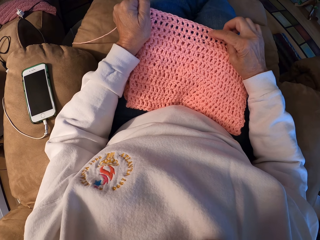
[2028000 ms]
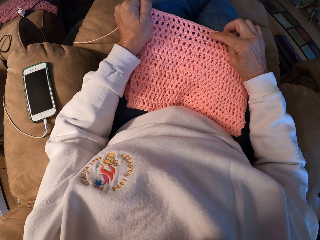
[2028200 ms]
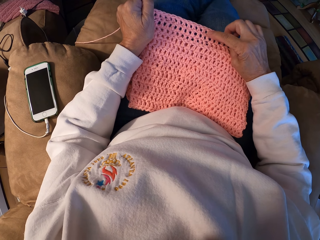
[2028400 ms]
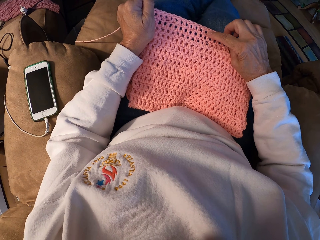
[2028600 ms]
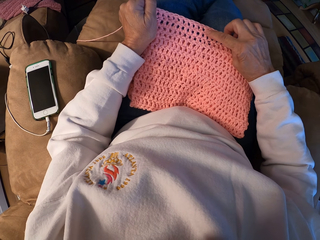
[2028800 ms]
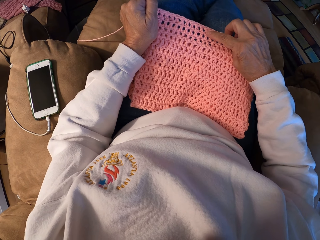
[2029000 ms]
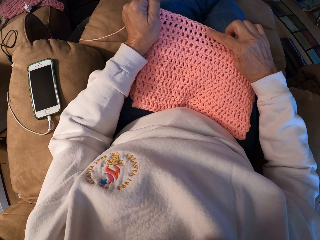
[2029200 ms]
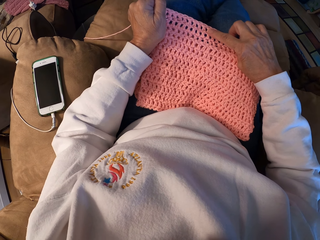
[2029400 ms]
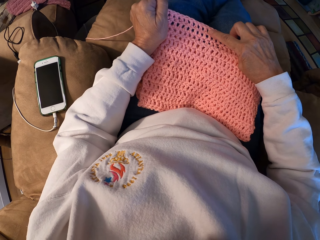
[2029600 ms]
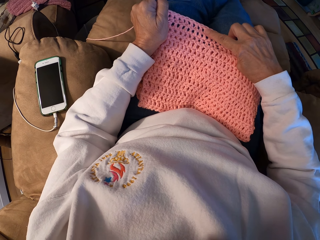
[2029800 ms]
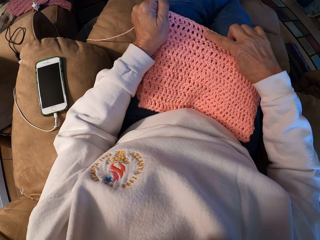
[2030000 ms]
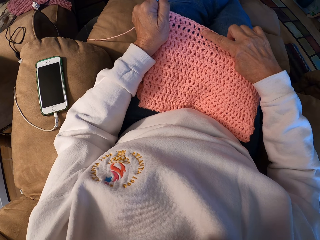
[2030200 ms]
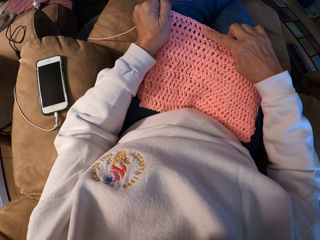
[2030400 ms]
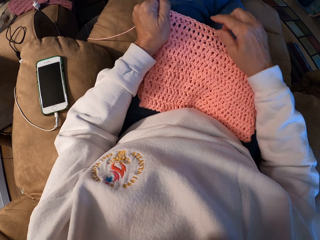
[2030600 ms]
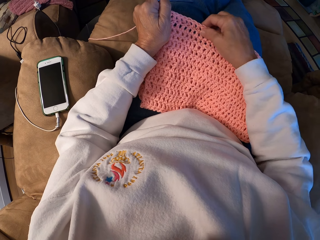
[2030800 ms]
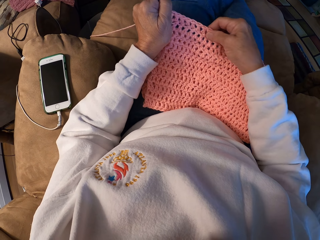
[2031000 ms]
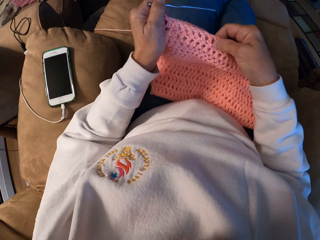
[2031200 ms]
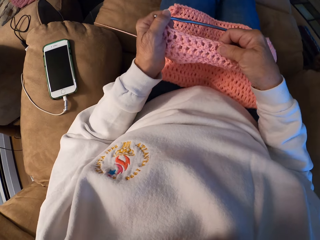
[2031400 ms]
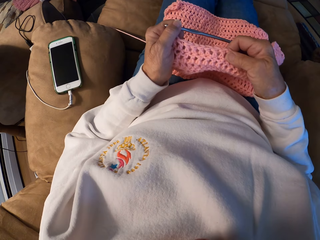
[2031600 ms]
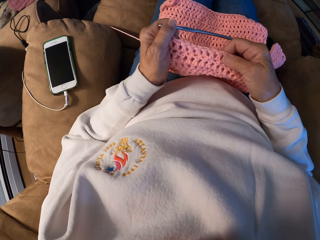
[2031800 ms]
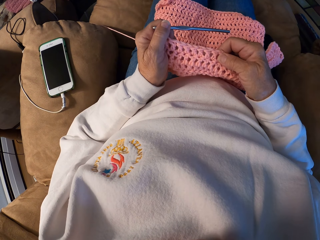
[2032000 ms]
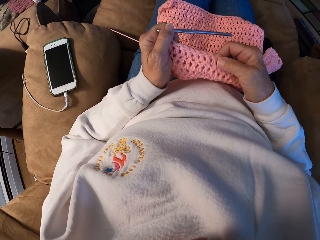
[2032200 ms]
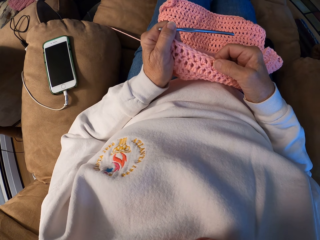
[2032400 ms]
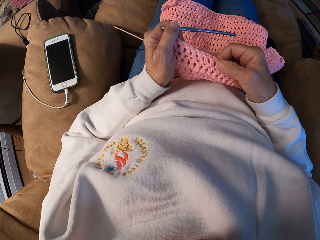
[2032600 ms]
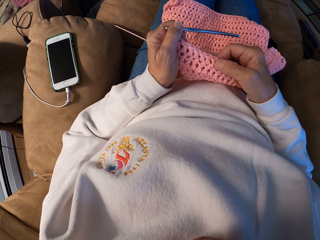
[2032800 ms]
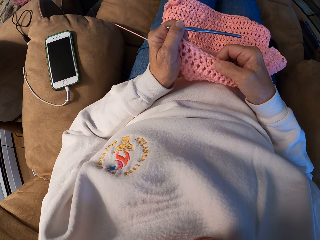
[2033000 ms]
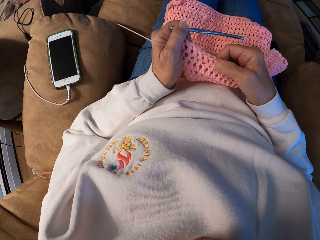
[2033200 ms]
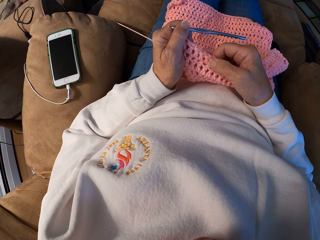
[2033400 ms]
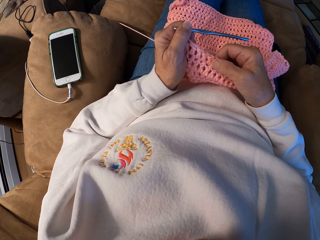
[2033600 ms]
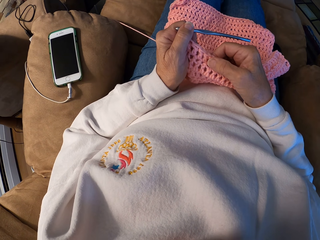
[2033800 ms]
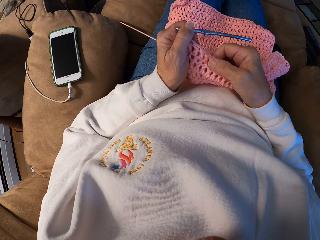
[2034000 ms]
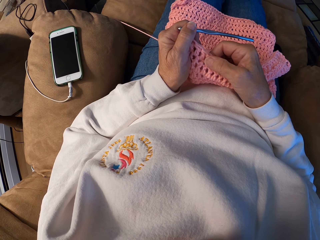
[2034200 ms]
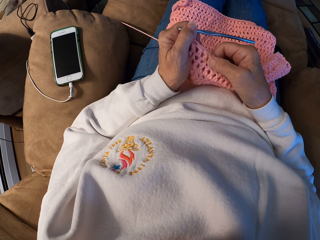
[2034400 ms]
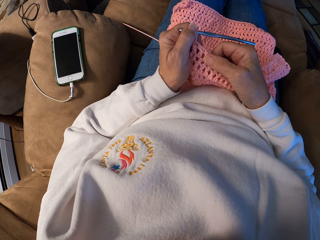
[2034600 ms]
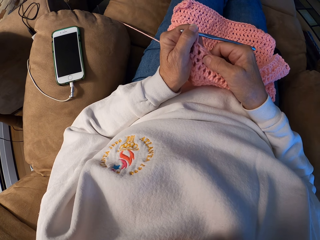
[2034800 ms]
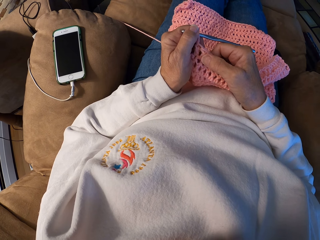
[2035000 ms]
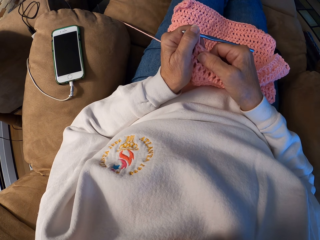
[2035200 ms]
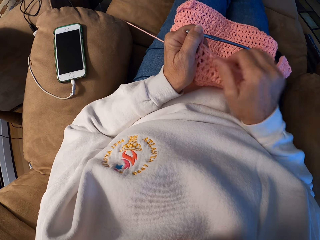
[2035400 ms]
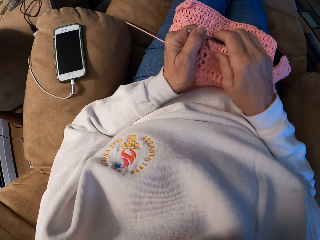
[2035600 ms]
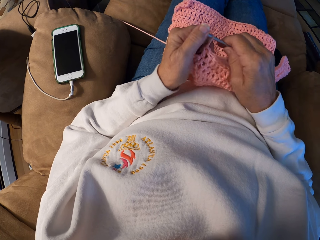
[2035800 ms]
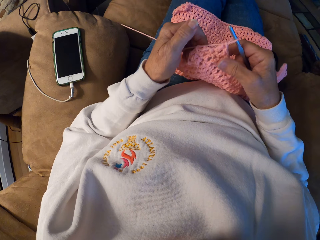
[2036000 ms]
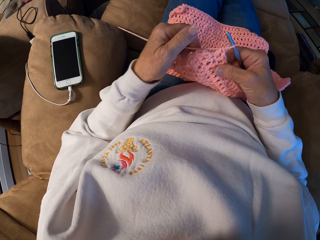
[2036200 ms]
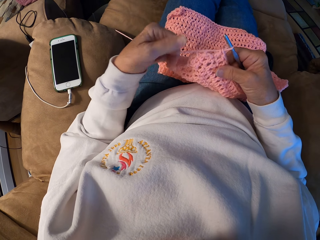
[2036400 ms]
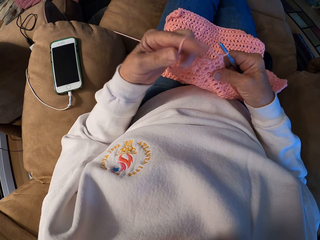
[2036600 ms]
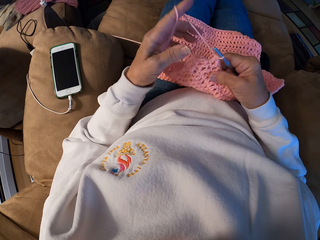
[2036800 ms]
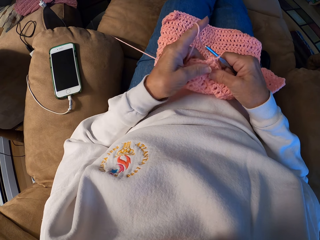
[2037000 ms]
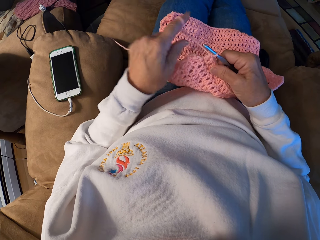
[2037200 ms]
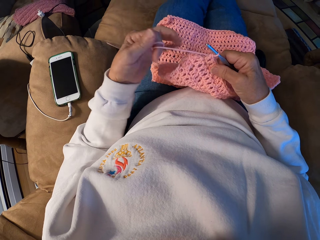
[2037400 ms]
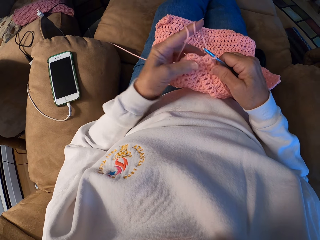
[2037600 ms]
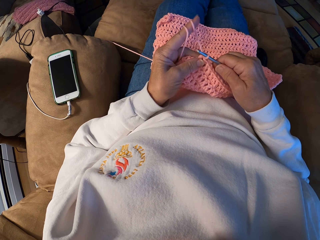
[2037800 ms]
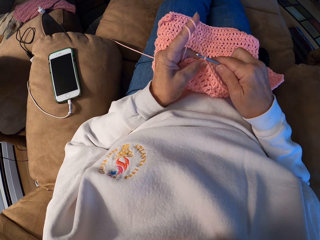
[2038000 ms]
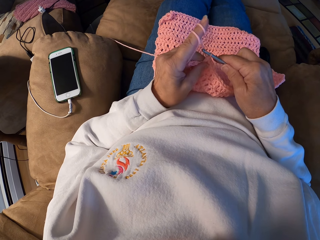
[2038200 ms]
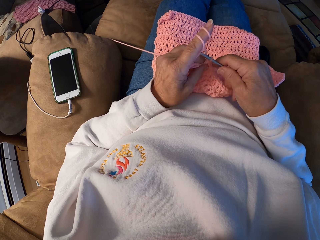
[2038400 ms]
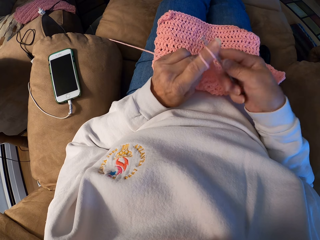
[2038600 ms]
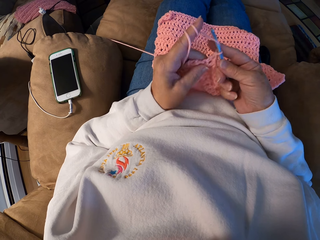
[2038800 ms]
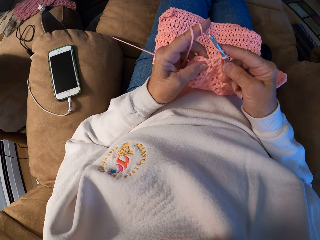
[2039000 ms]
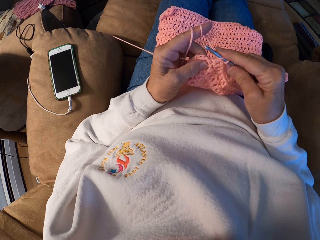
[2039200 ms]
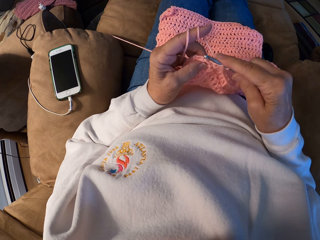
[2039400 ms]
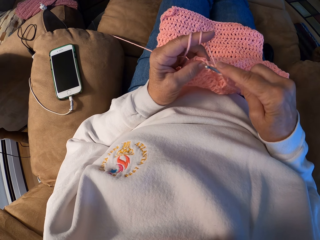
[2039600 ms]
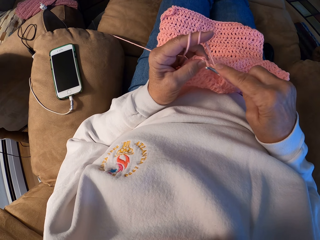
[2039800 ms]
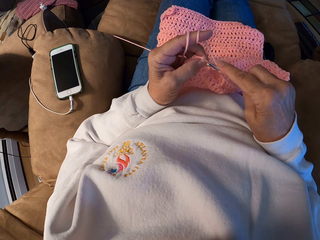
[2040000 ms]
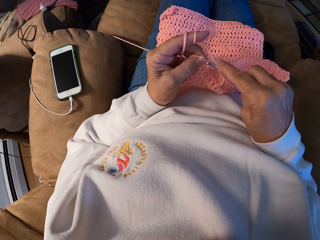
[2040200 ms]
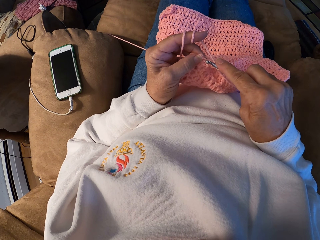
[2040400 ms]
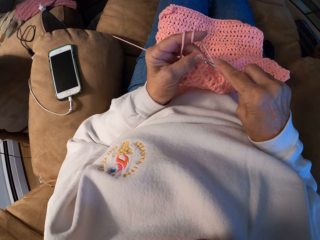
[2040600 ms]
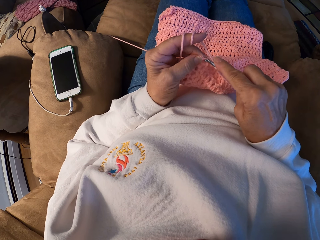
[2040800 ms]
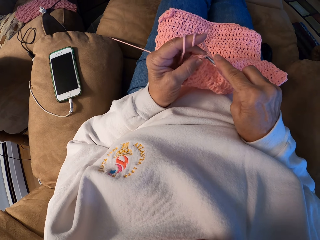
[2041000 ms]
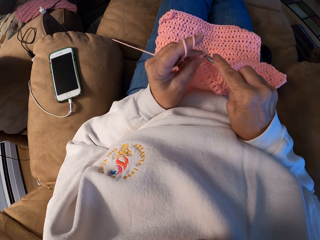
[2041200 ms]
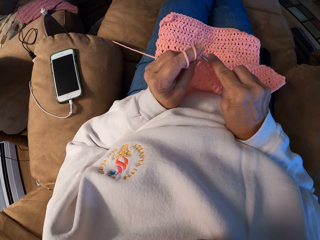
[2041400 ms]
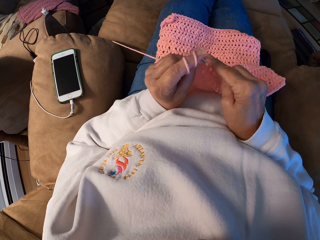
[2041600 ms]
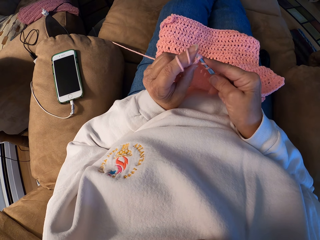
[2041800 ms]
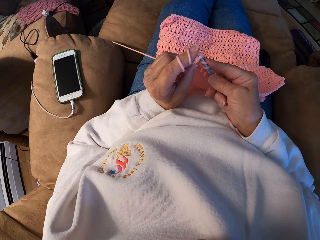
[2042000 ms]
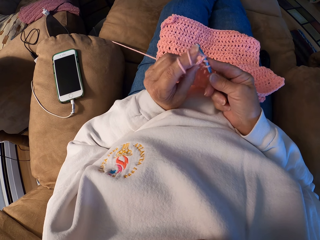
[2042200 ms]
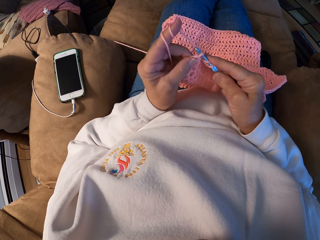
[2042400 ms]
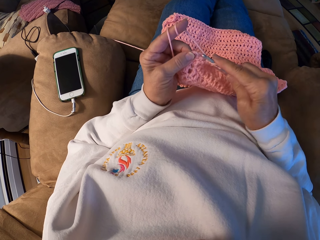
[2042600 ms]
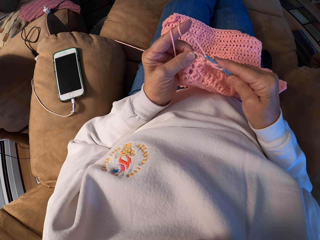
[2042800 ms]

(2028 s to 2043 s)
The camera wearer picks the crochet from her lap. She counts the holes on the crochet with her right thumb. She passes the crochet hook to her right hand. She winds the yarn with her left index finger. She crochets the yarn with the crochet hook.

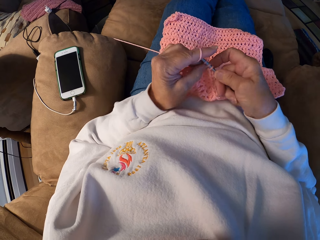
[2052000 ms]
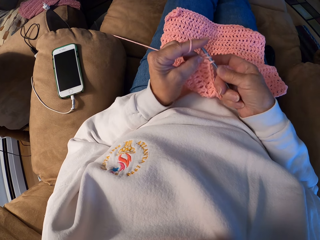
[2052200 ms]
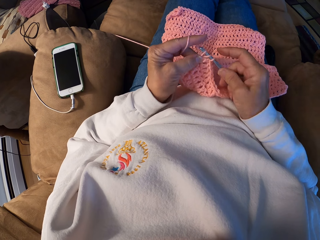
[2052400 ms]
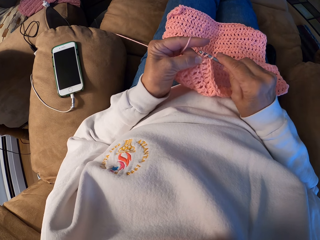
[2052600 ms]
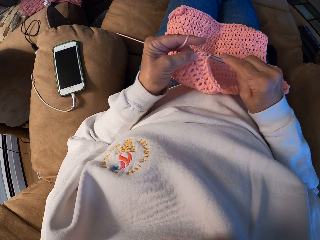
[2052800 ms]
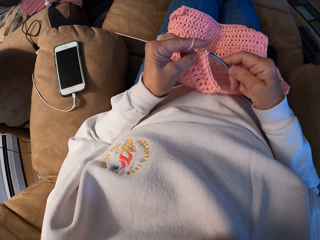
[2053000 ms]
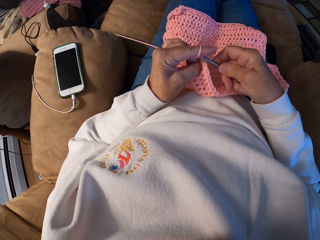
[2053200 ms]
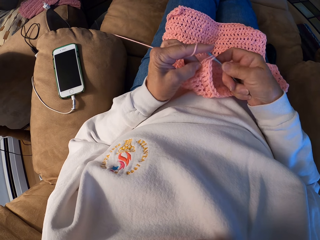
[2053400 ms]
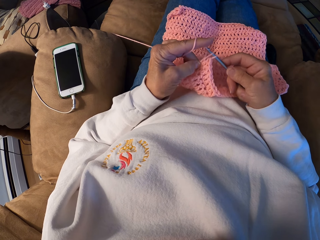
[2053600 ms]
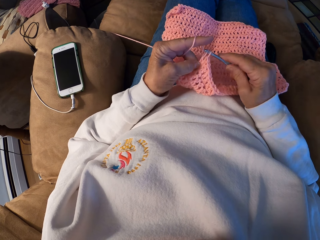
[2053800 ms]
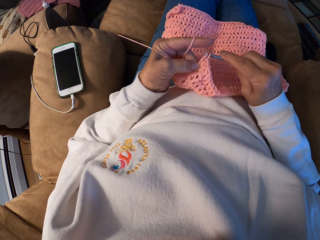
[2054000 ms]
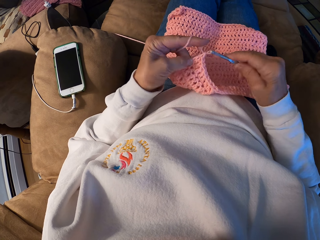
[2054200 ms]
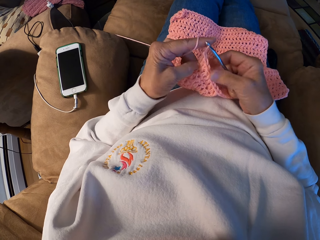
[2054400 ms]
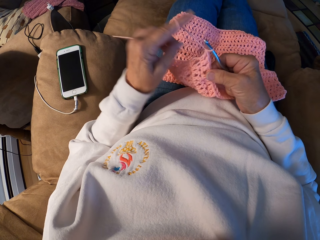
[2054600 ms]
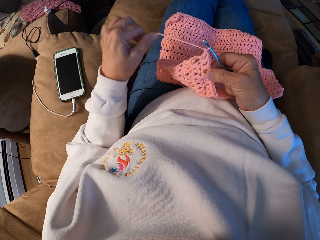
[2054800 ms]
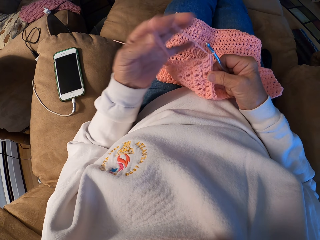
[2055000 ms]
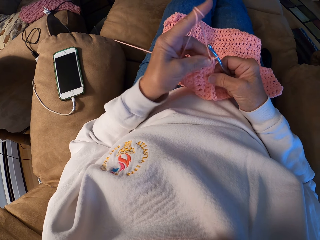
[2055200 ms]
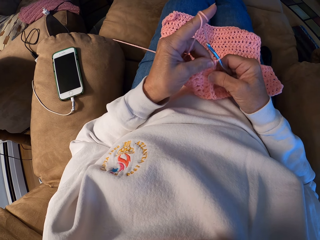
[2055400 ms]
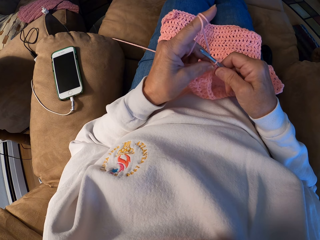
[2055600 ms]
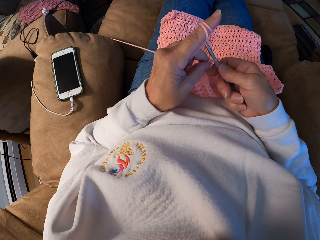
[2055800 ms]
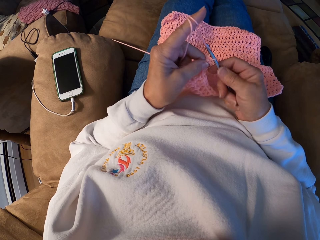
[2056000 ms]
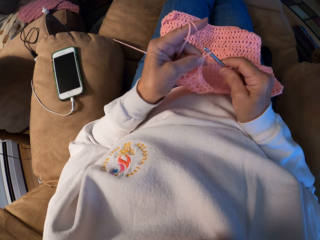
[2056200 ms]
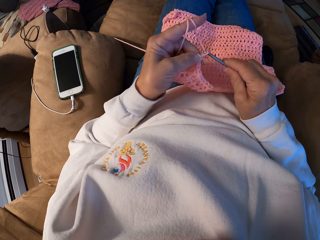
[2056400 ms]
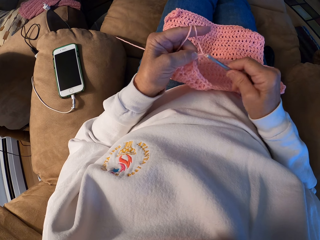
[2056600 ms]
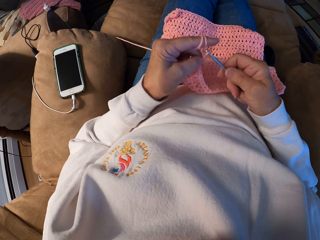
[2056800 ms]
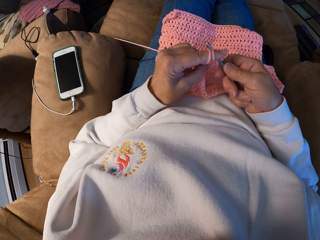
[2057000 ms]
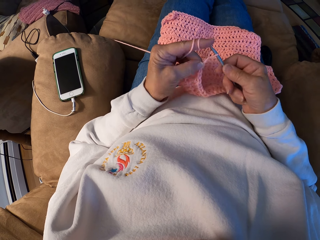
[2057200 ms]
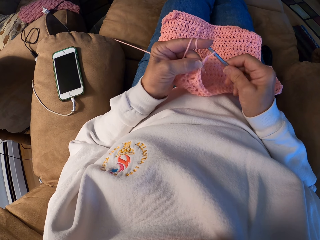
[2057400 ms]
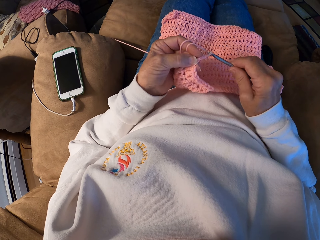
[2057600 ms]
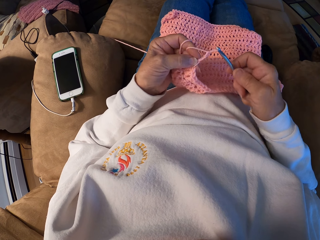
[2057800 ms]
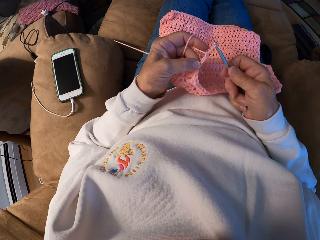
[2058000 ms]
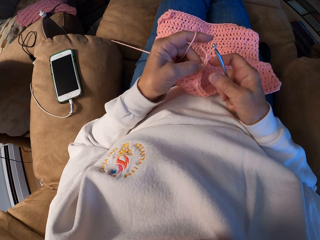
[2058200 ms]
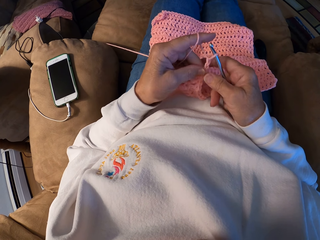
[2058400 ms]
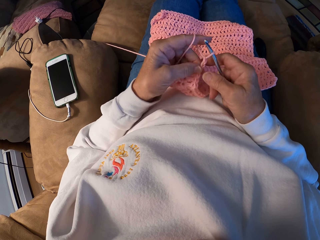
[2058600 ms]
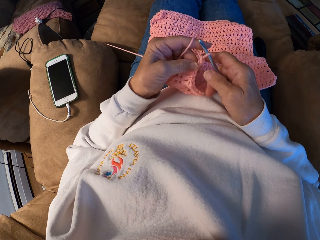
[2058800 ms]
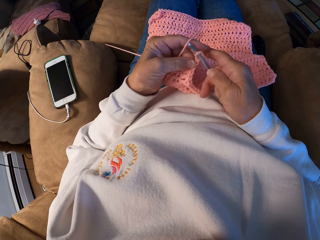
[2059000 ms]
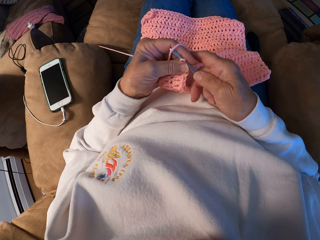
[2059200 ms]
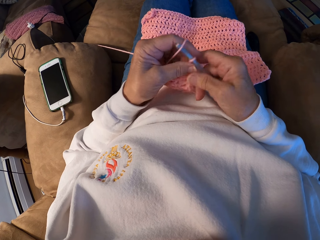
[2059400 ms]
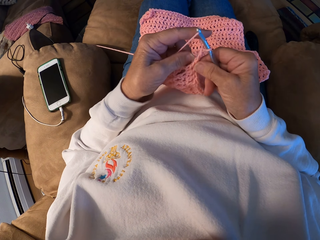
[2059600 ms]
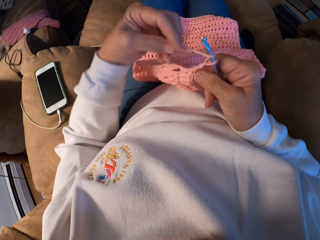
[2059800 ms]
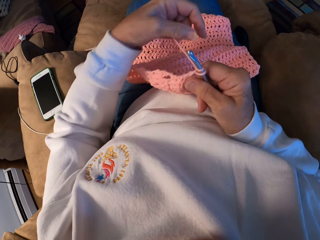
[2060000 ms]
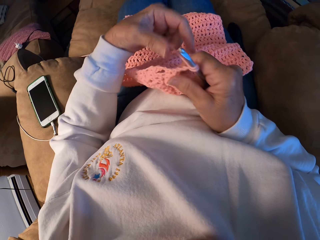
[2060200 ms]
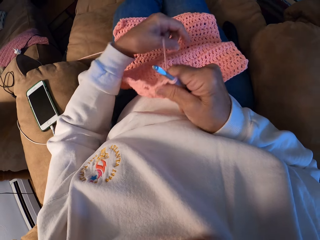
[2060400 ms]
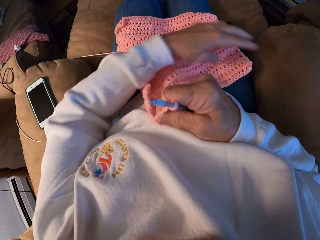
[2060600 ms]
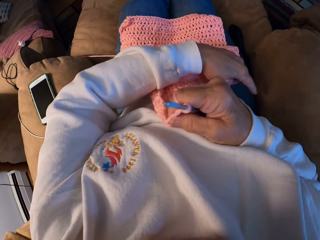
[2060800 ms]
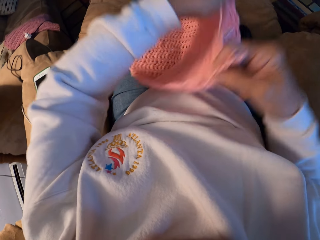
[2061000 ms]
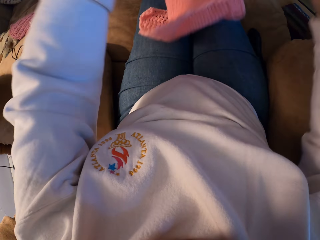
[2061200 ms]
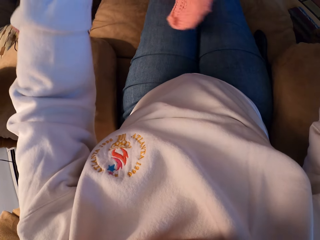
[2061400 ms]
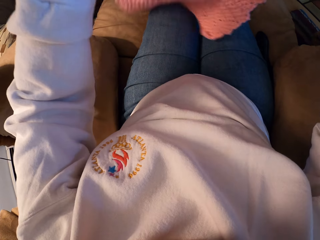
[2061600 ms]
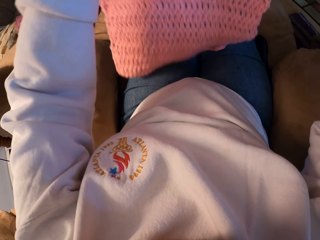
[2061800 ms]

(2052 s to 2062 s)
The camera wearer winds the yarn with her left index finger. She crochets the yarn with the crochet hook. She removes the yarn on her left index finger. She adjusts the crochet on the lap.
